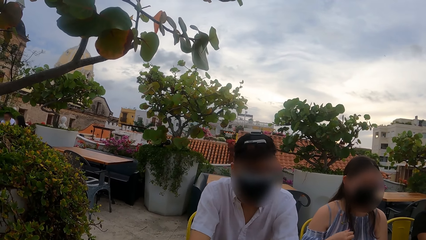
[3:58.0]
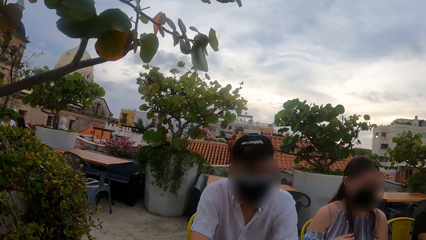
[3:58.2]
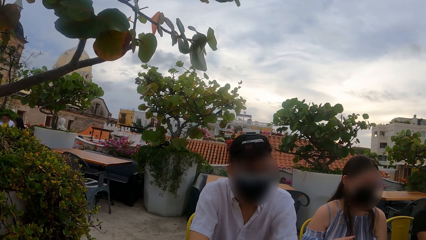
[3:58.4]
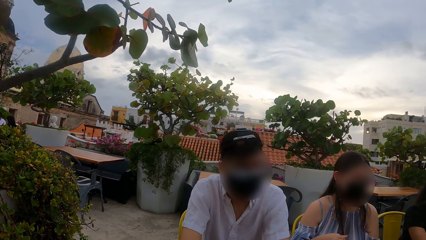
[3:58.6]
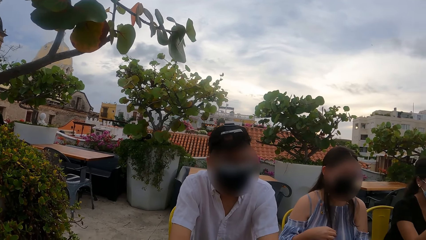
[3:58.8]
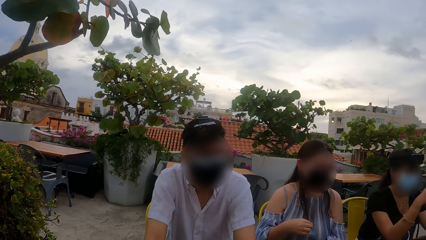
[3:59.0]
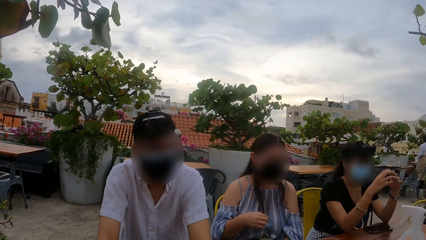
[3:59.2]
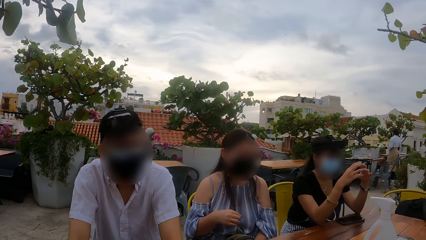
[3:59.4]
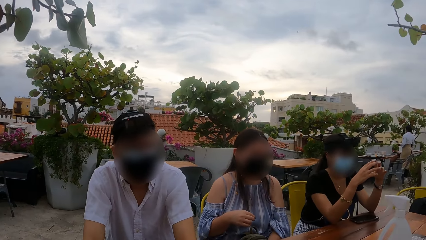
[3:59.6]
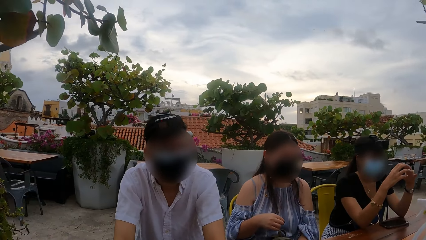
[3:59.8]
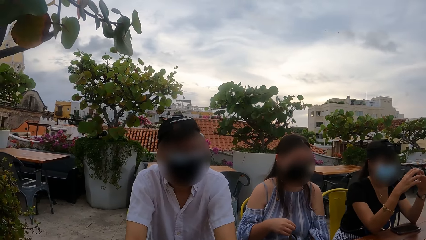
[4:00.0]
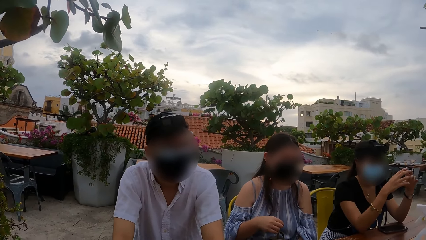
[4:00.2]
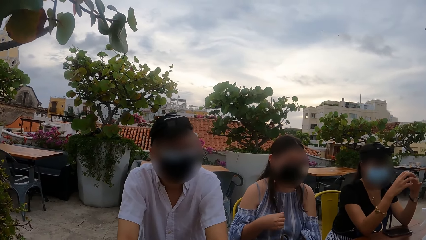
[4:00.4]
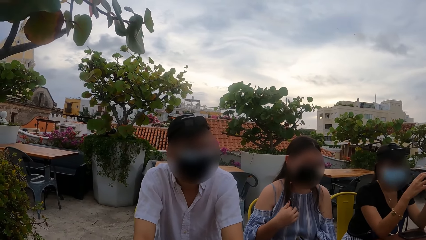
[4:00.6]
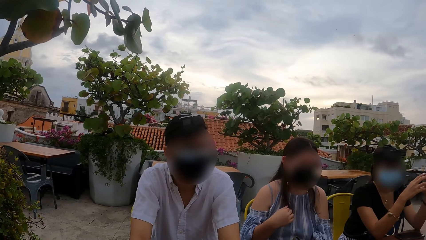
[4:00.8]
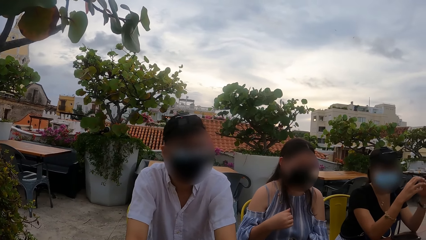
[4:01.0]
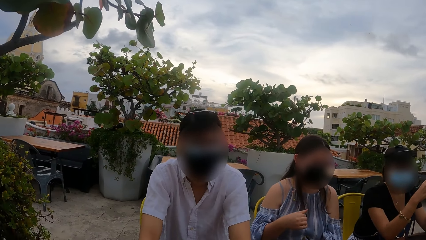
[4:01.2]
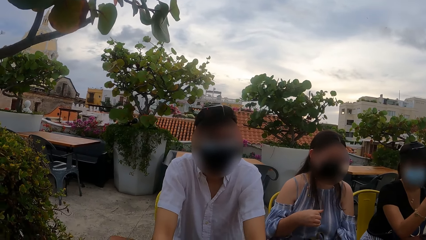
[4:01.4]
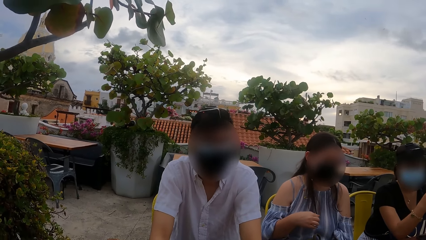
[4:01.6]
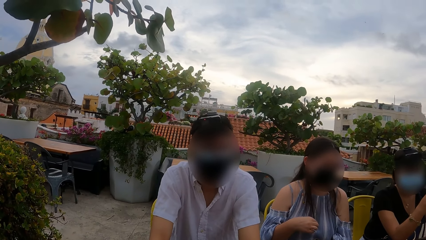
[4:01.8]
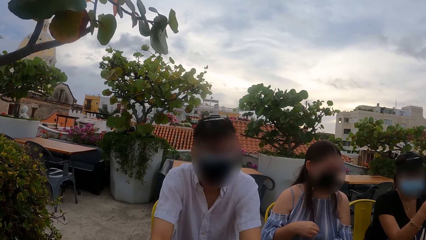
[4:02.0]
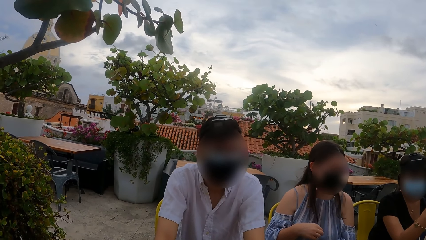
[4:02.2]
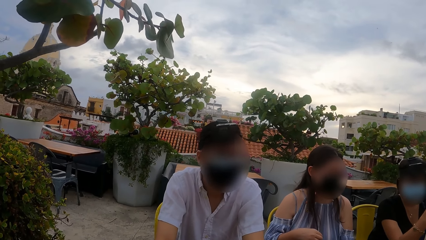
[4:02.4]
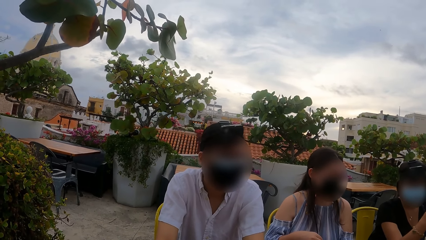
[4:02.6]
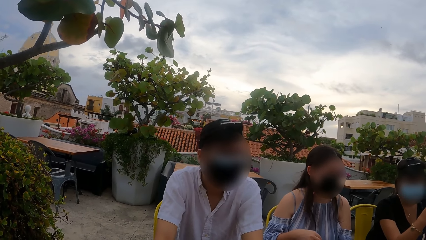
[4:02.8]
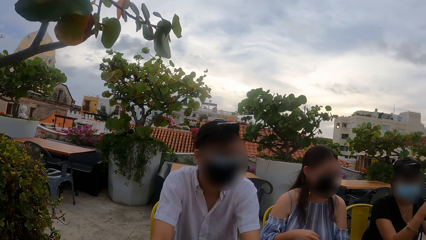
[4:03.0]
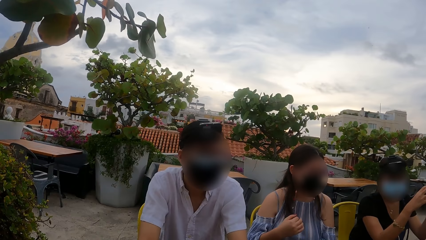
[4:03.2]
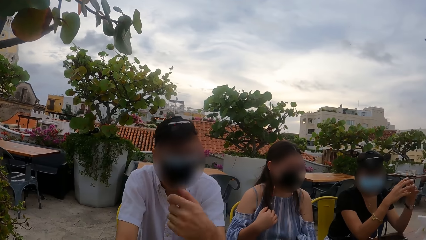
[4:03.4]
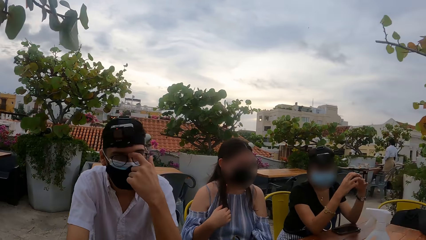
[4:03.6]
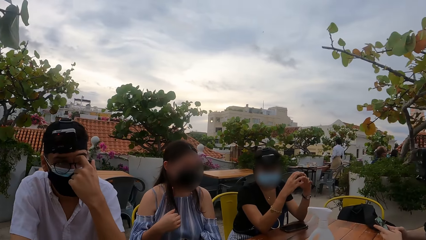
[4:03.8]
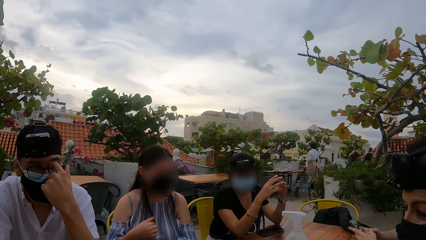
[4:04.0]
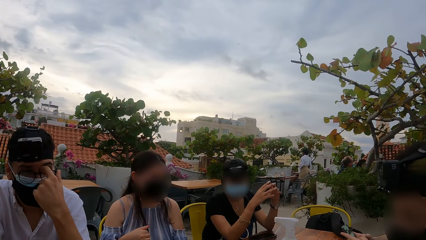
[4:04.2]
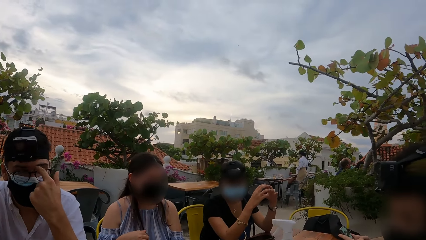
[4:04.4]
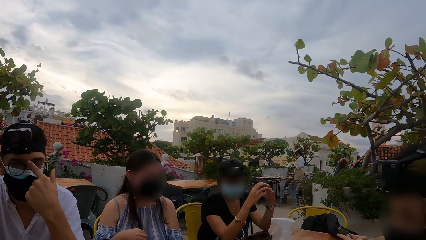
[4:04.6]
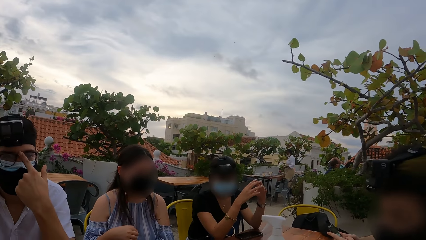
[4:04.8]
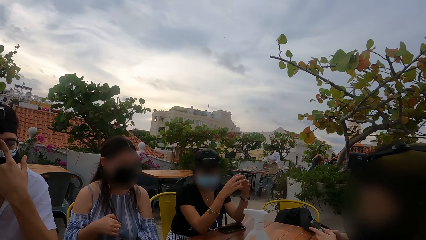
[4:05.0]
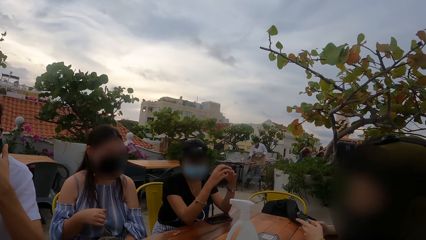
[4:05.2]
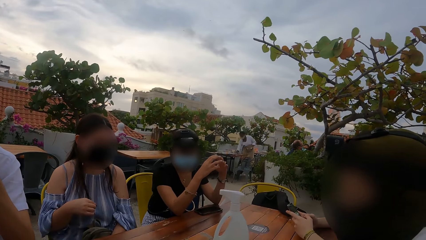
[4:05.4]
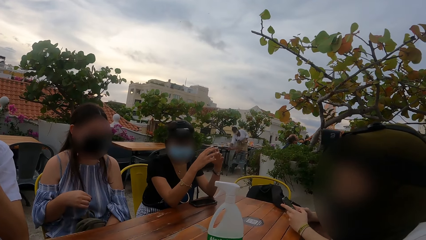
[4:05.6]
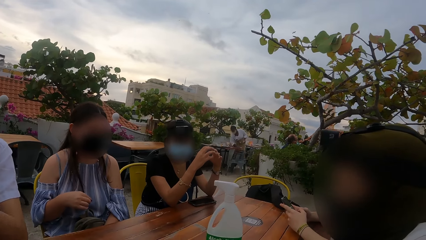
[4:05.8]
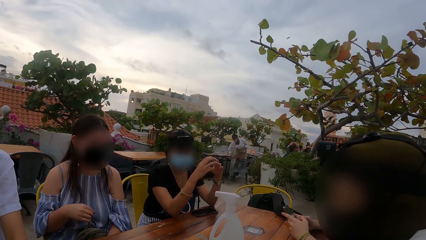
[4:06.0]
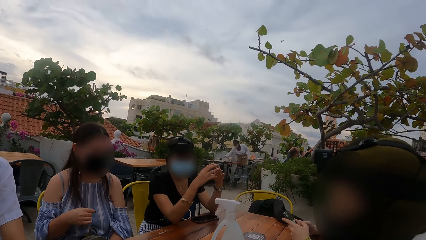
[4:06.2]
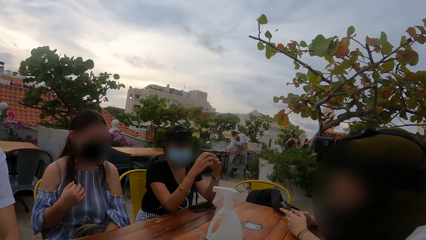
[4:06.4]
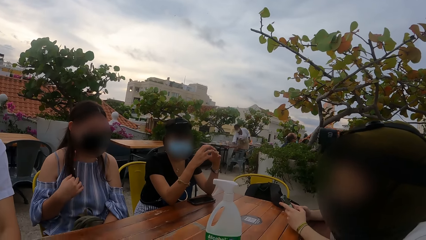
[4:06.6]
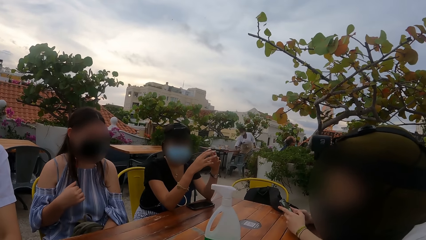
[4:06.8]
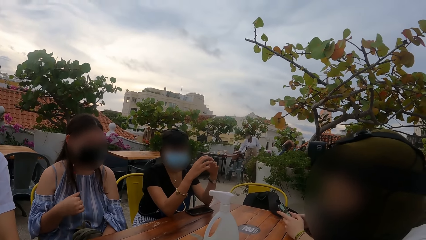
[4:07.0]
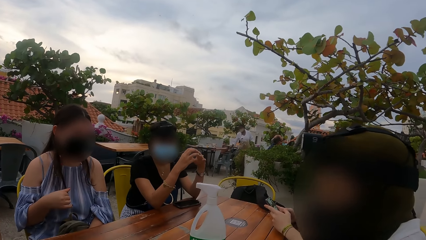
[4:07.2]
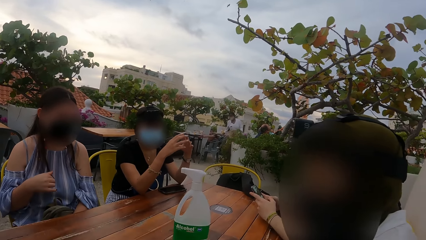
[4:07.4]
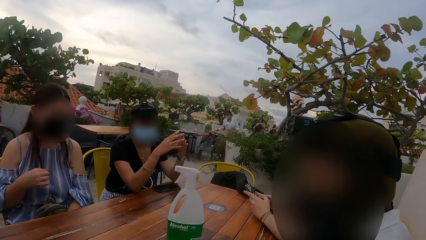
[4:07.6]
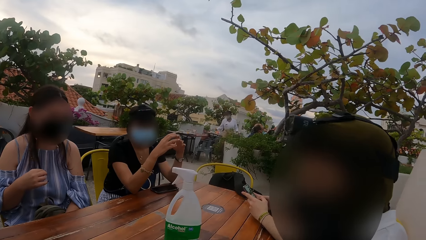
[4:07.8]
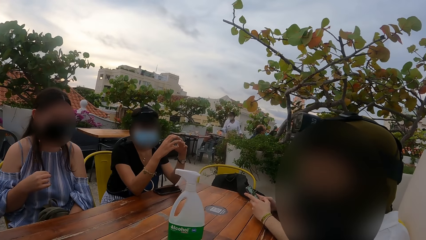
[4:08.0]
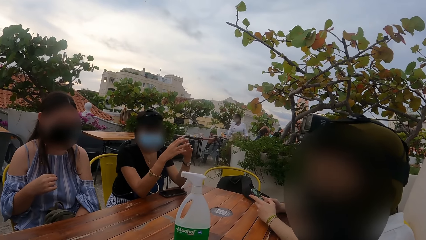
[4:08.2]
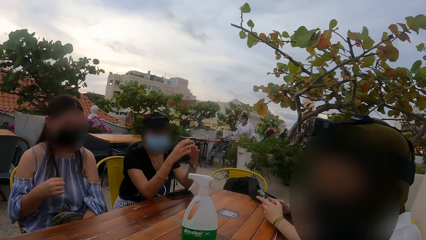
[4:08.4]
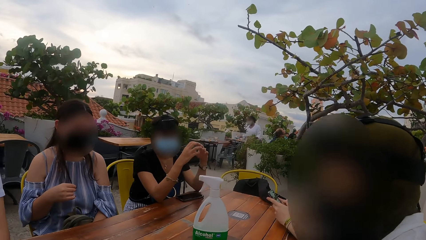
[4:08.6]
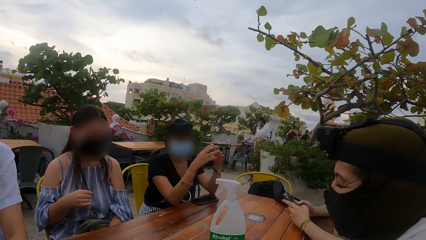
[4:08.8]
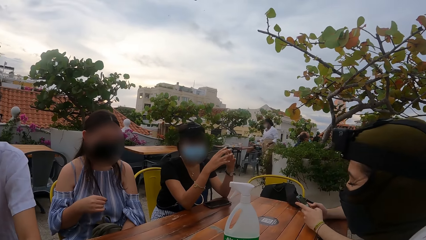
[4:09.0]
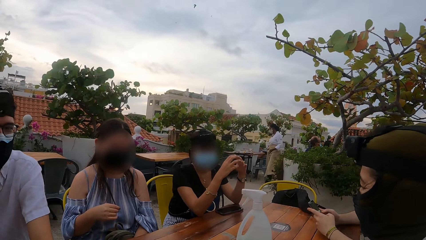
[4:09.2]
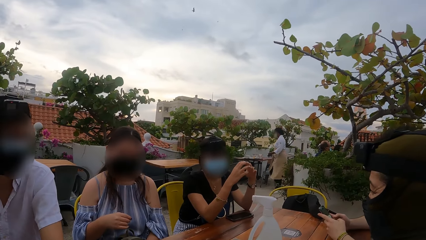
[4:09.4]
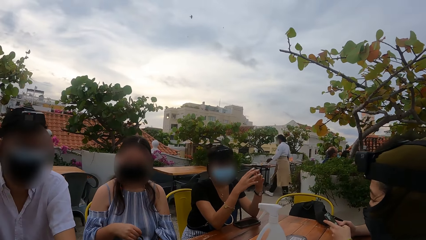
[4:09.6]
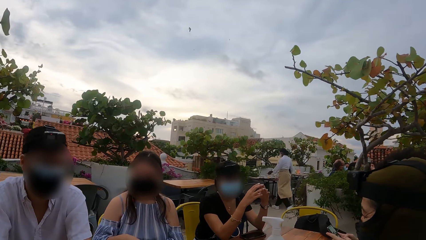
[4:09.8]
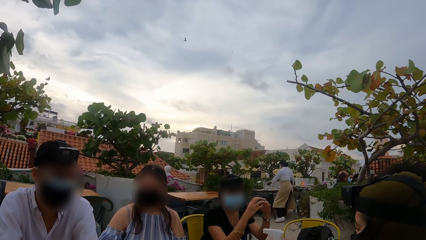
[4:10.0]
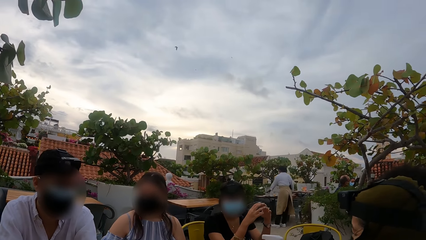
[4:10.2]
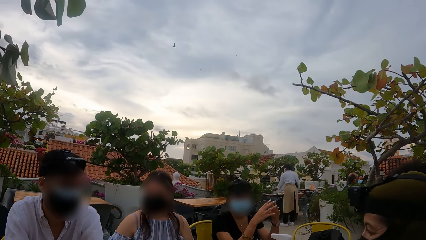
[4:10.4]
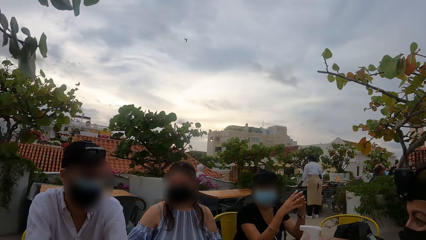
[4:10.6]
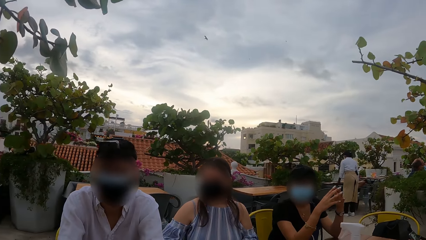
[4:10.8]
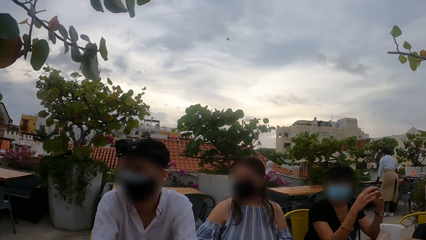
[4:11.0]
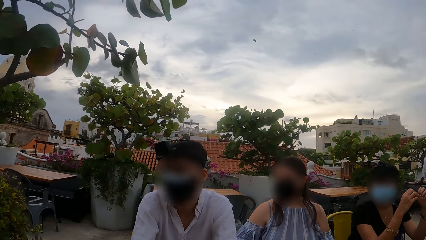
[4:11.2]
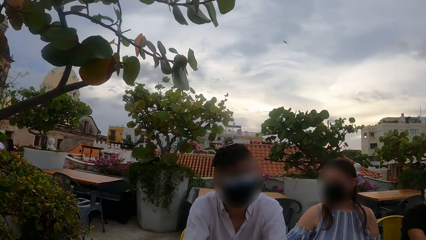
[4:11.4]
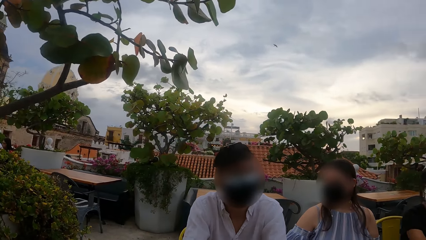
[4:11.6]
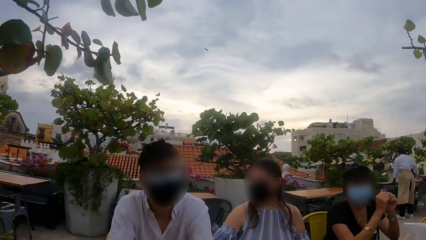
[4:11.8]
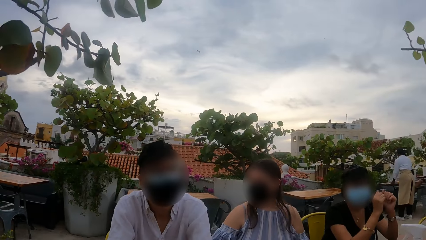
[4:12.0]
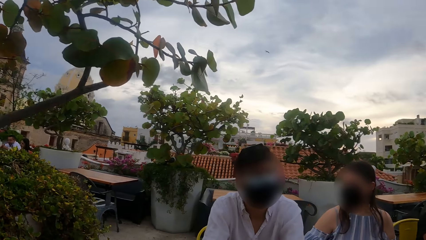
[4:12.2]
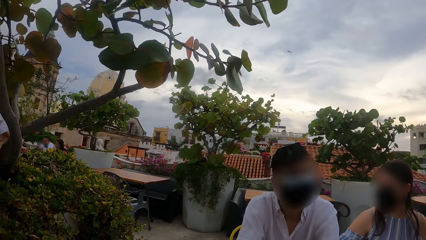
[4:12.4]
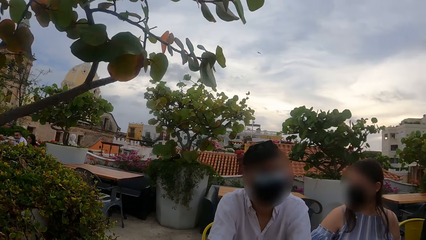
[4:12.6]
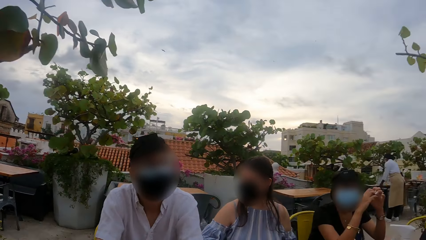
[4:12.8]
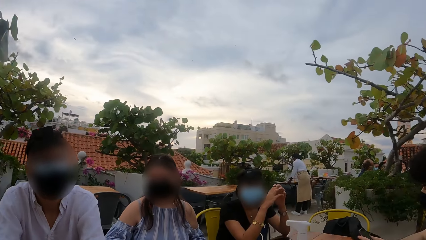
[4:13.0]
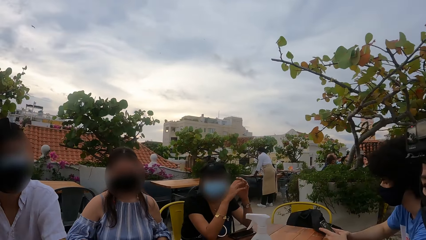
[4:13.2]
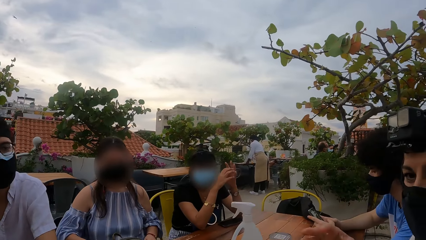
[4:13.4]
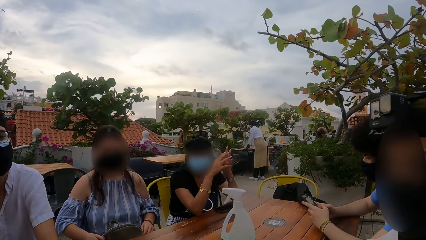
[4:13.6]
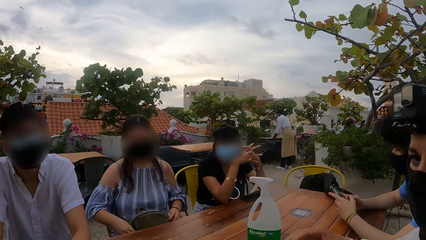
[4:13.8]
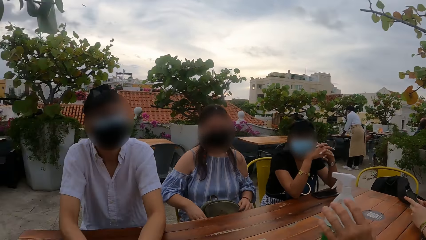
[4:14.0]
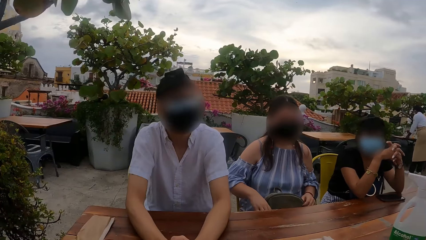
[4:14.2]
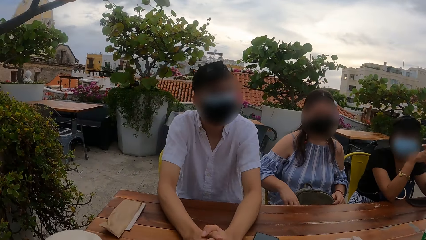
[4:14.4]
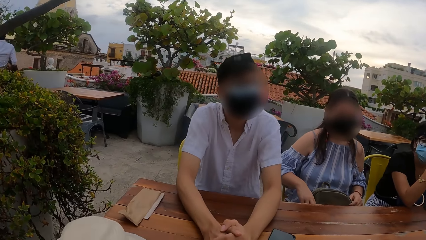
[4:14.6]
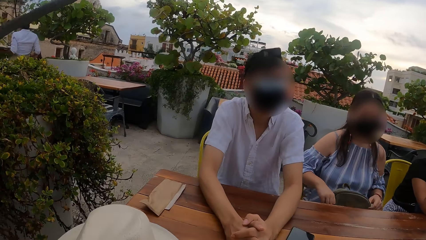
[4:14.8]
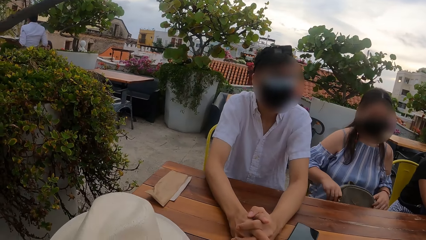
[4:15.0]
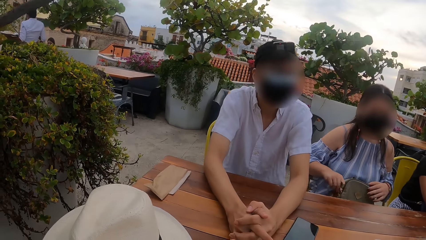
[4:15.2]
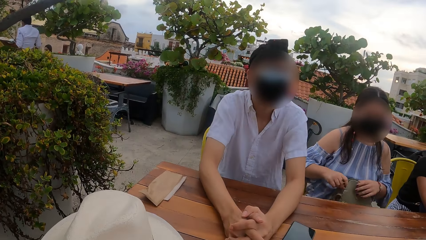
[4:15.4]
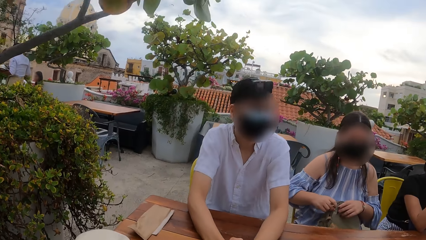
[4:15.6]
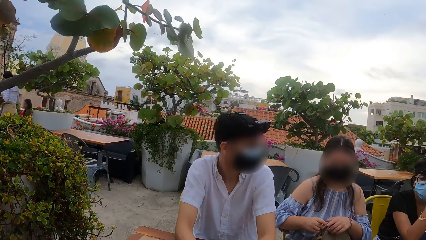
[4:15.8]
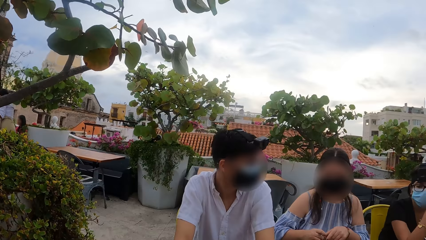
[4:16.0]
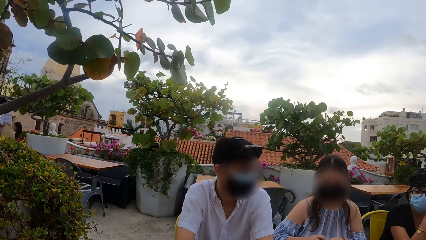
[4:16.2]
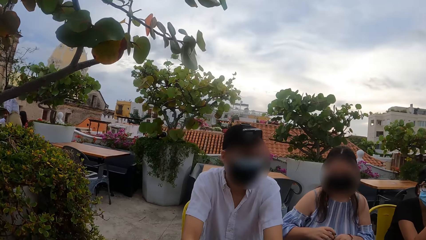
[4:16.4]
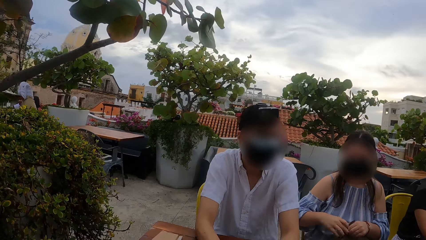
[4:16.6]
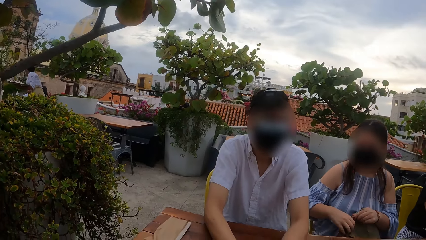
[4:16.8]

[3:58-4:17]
A man adjusts his eye glasses with his left hand. Another man operates the phone with both hands. The camera wearer looks around. Another man speaks. The camera wearer looks around. The first man interacts with the group of people at the table. A woman interacts with the camera wearer. Another woman zips the purse open with her hands.
